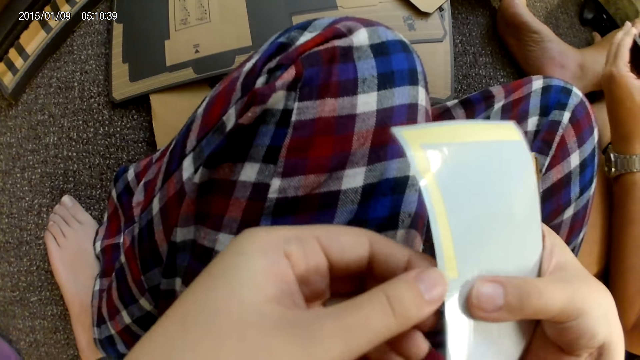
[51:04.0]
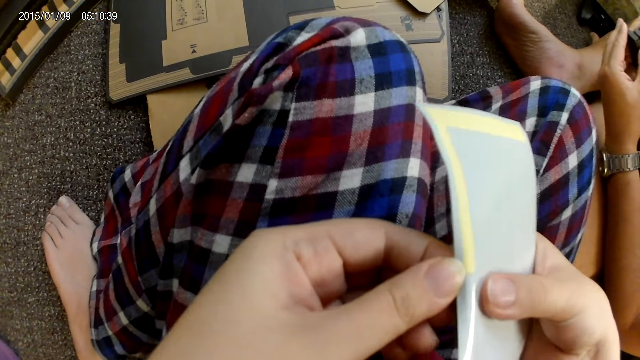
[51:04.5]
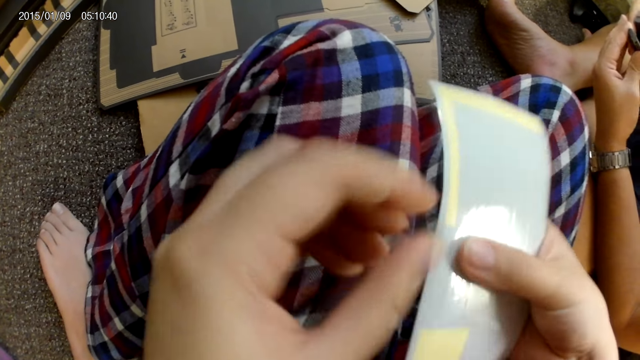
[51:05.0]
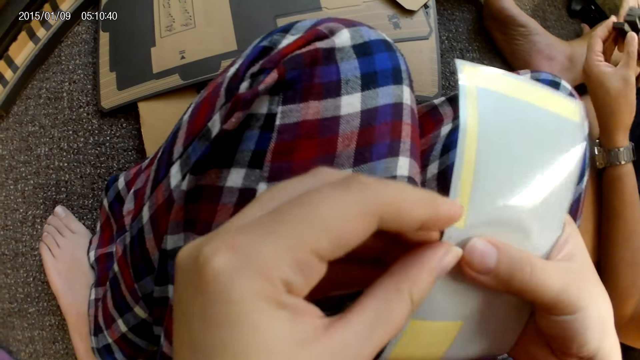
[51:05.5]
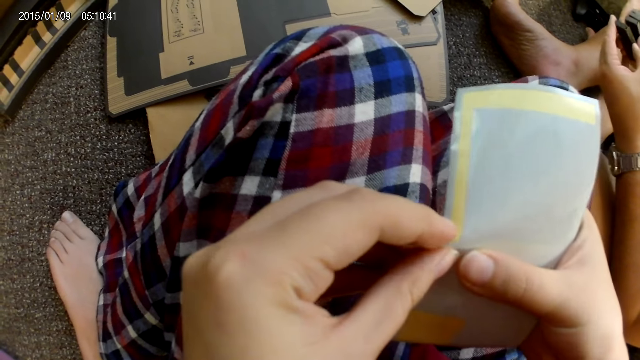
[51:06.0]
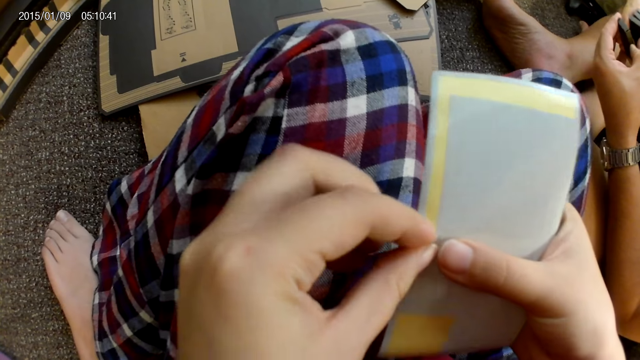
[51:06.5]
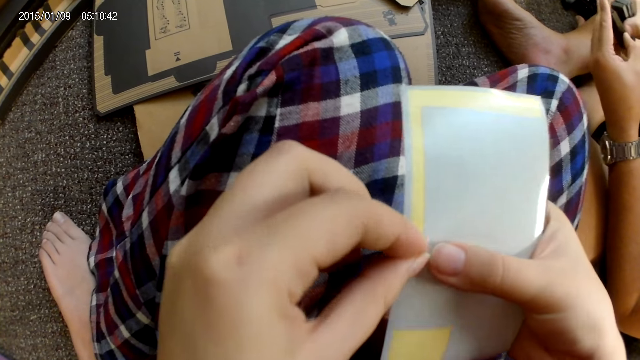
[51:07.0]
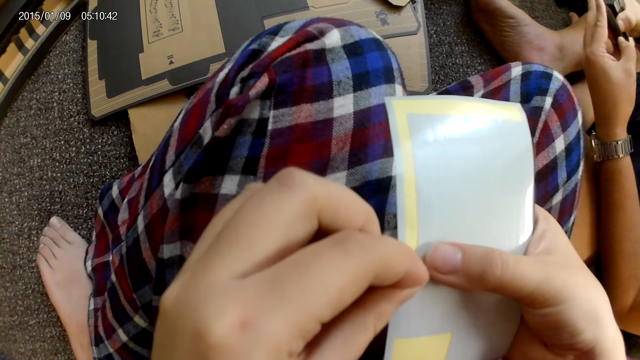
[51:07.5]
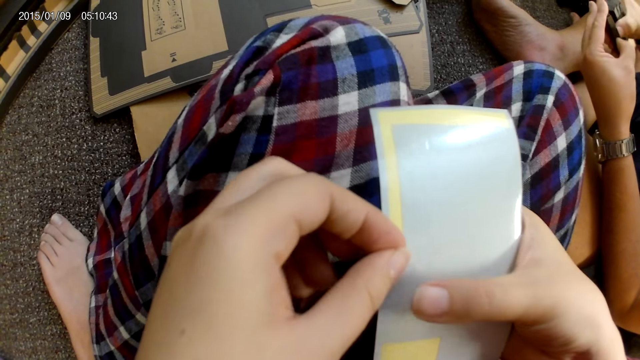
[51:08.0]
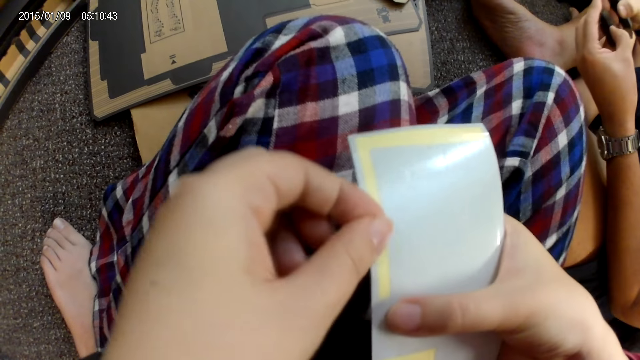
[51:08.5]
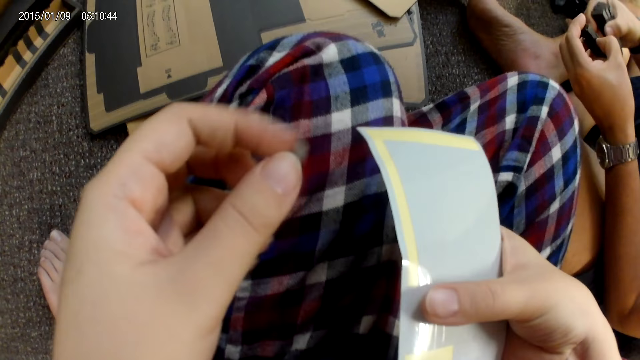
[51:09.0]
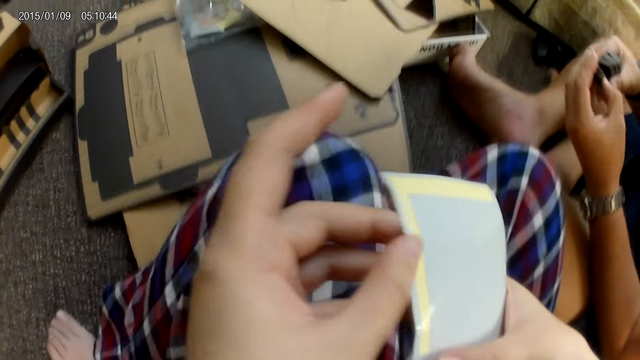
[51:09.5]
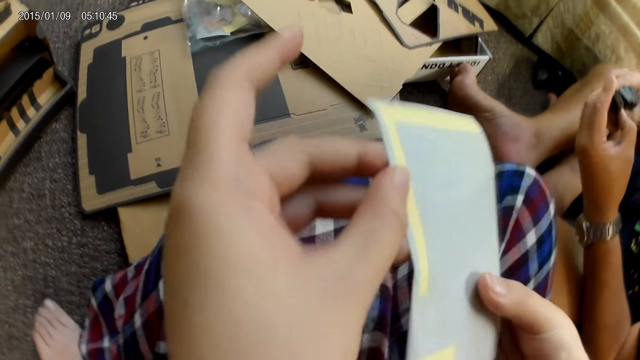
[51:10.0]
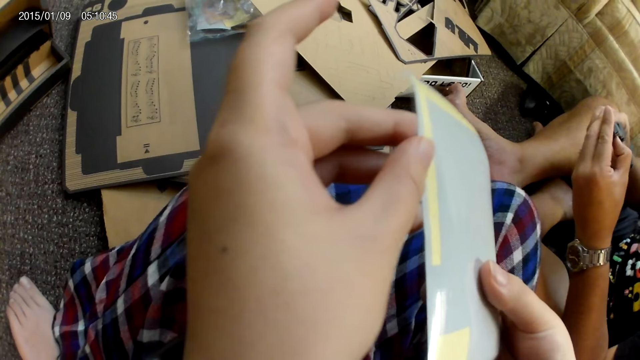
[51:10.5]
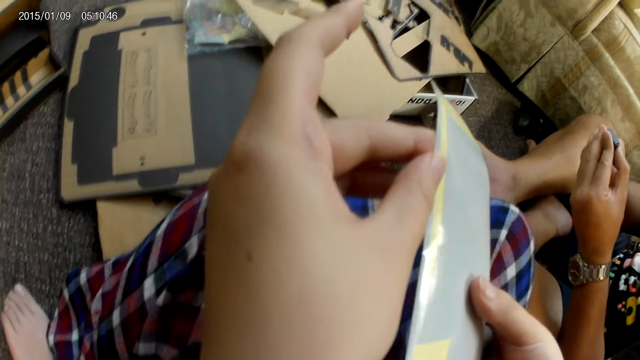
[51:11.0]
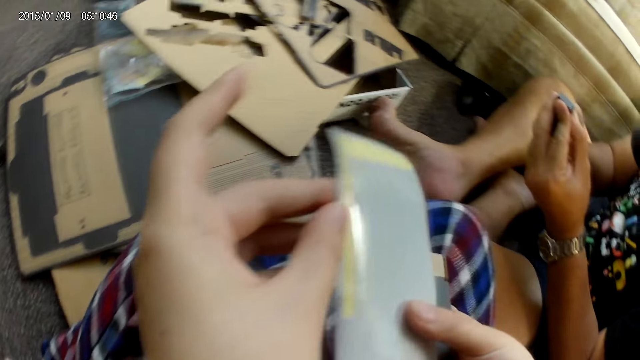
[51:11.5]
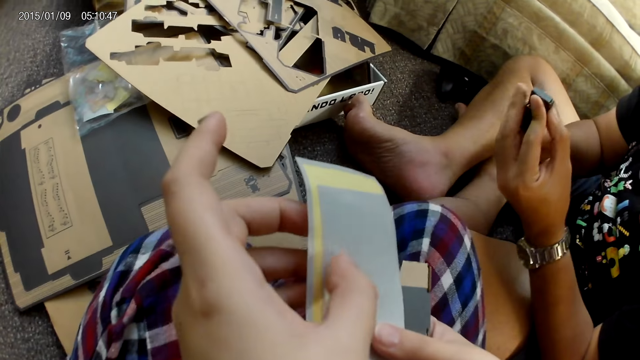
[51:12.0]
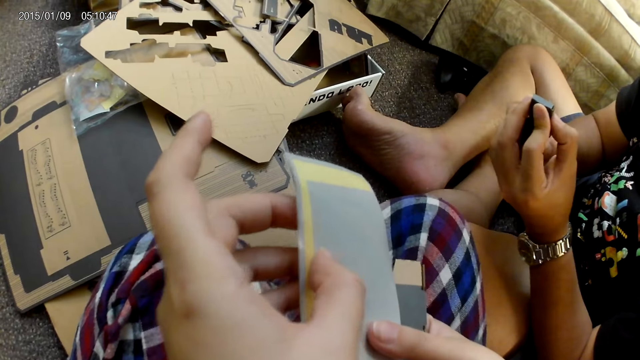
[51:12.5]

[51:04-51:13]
The camera wearer removes the sticker from a plaster with her left hand. A man arranges the cardboards in his hands.

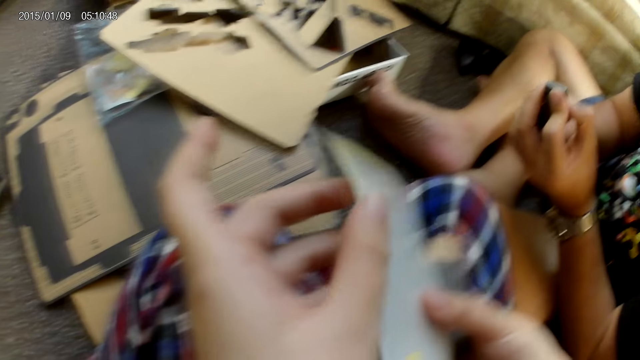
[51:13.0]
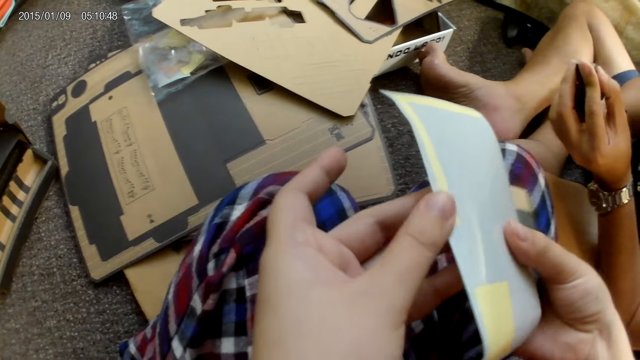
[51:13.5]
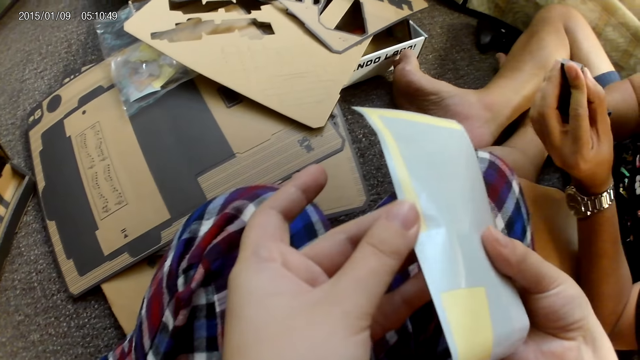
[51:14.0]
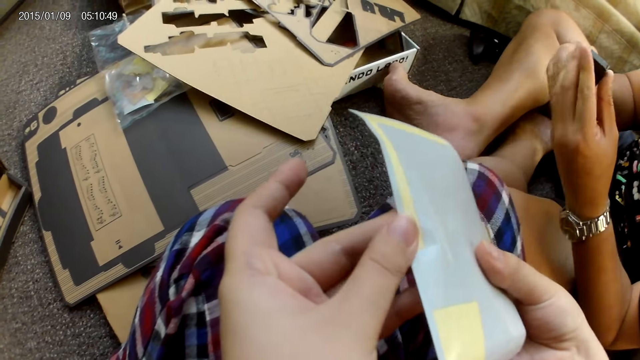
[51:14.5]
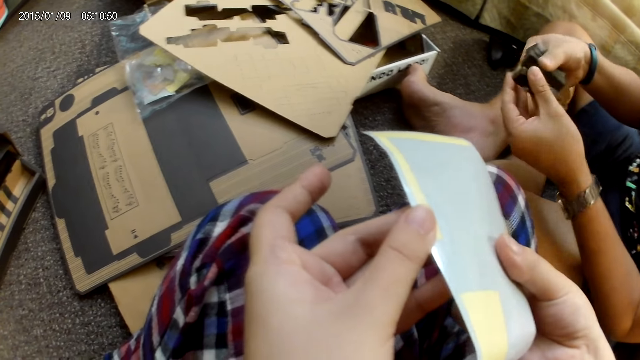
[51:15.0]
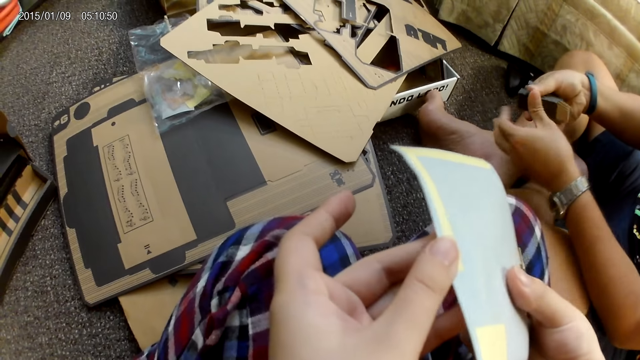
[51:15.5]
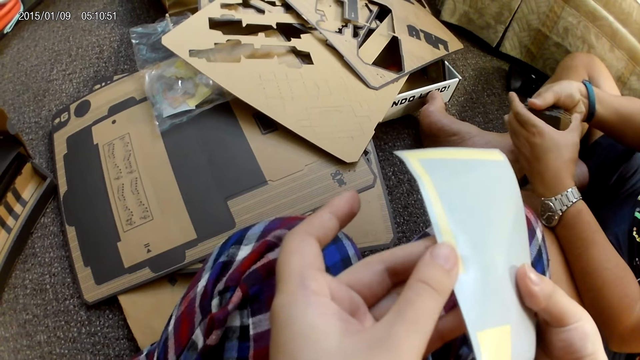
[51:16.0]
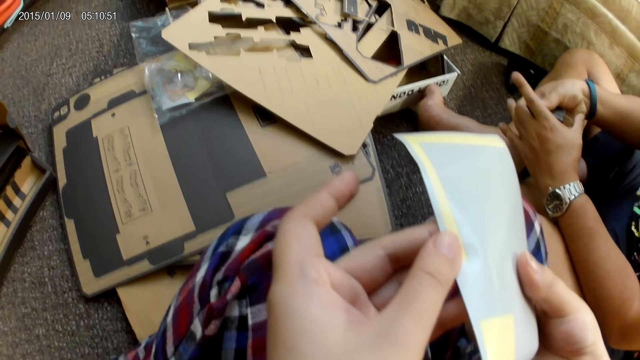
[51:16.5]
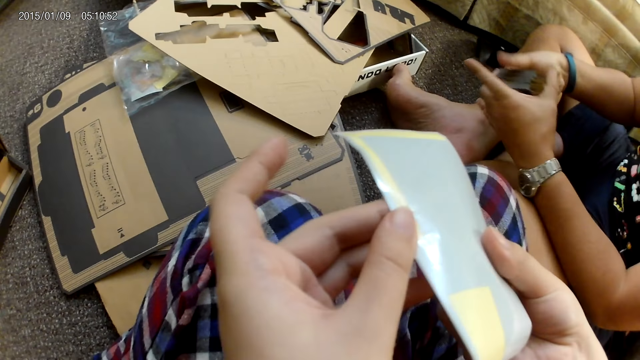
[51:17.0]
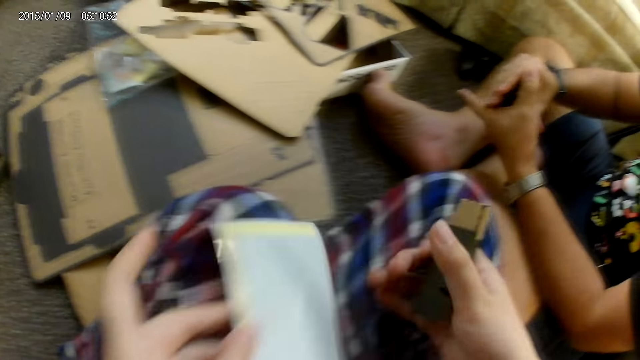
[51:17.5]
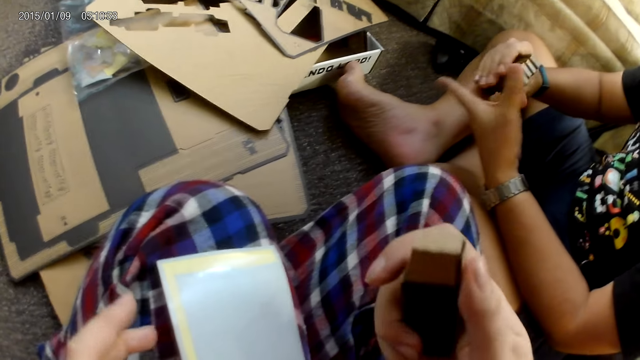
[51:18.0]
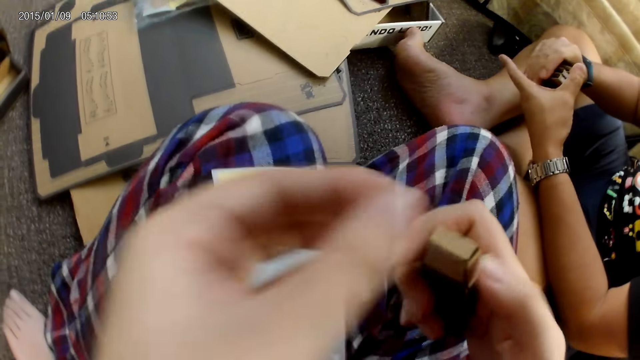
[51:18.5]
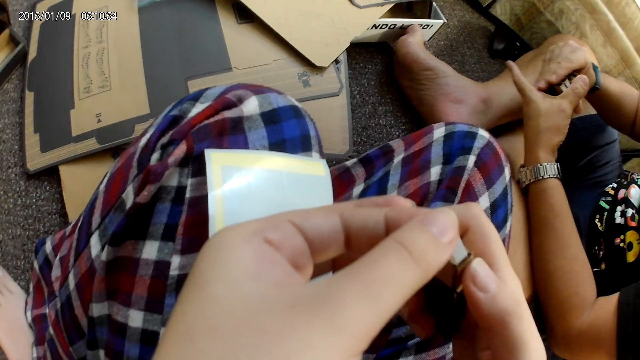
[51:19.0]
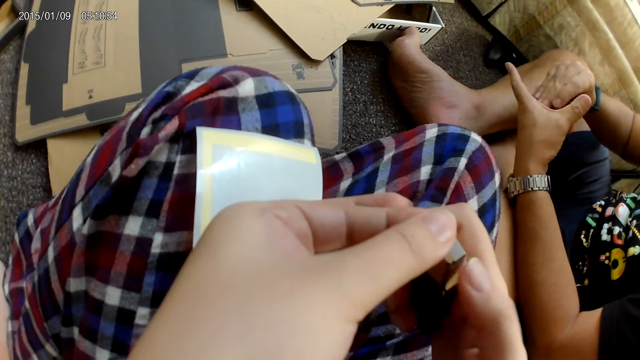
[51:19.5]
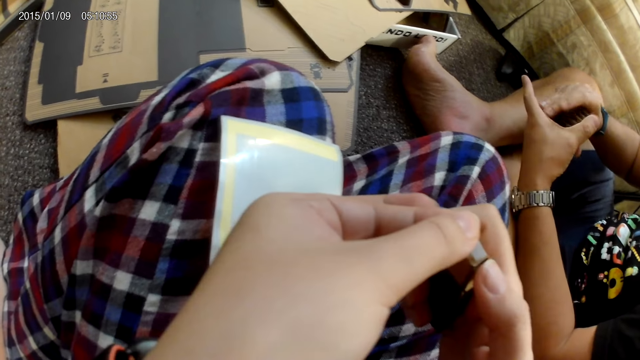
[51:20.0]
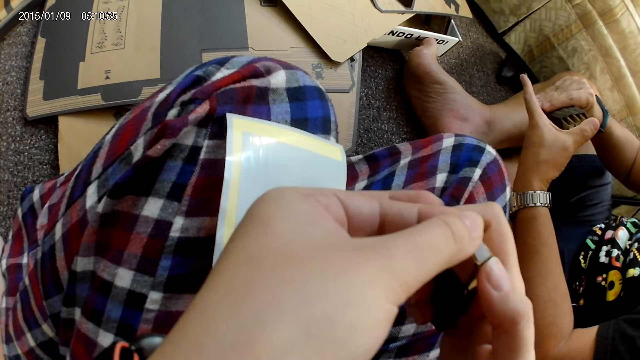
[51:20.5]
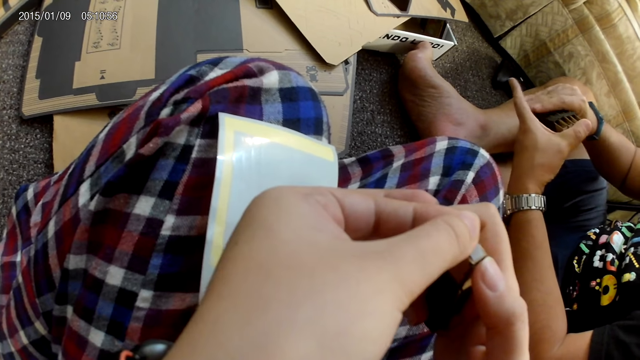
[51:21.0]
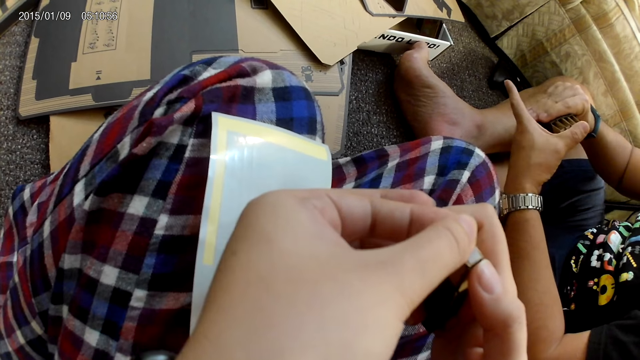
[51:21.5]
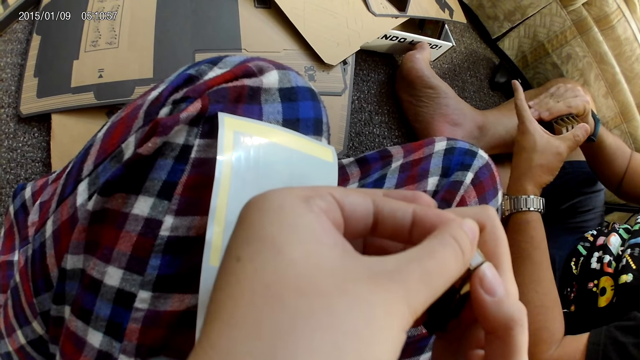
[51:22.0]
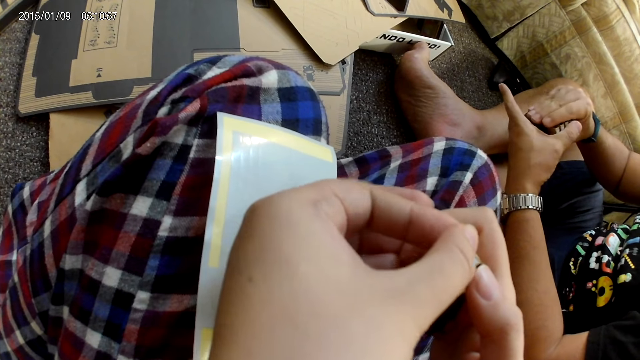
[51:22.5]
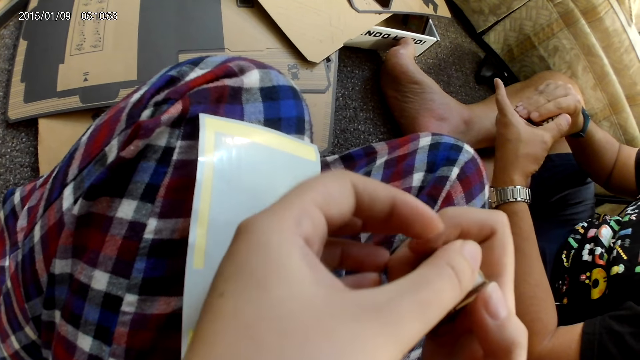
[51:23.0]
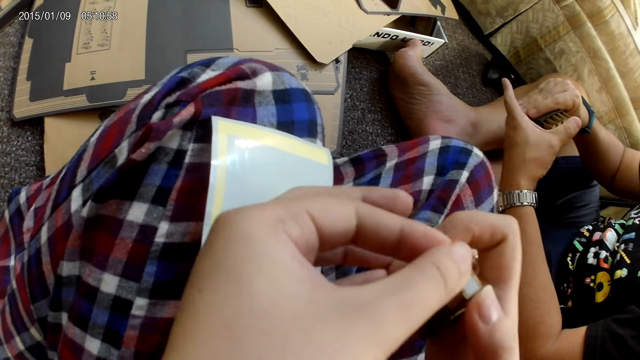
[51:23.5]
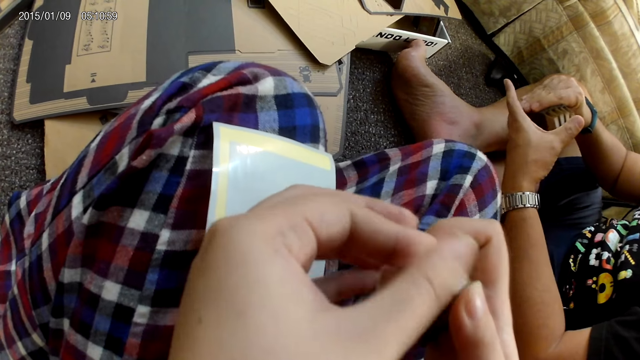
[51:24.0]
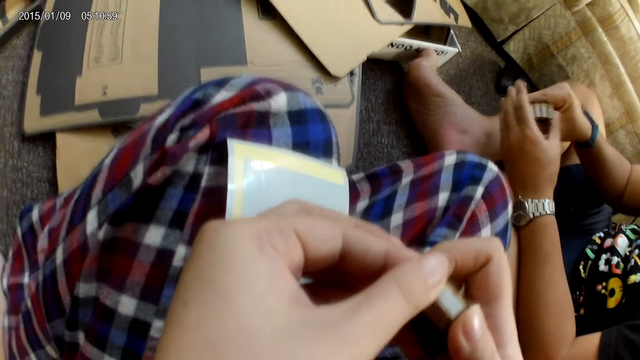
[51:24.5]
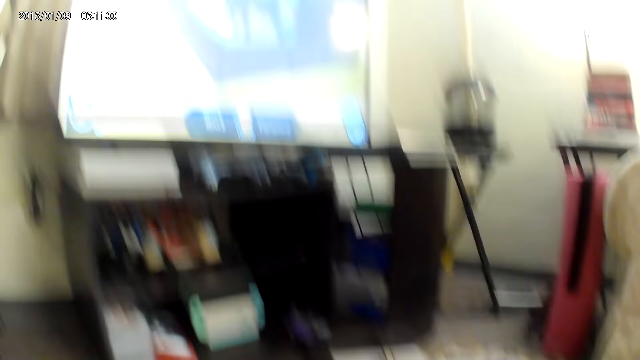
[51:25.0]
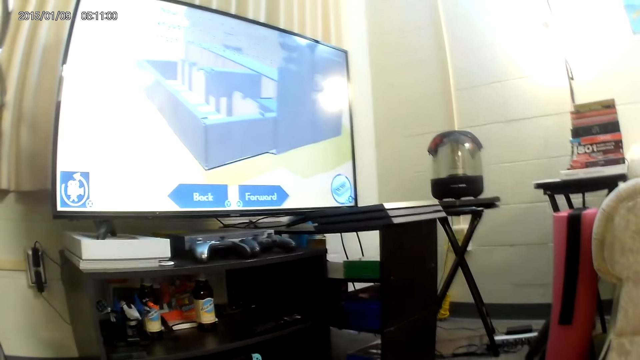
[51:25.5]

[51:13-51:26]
The camera wearer checks the sticker paper. She drops the sticker on her leg with her left hand. She sticks the plaster on the cardboard with her left hand.
